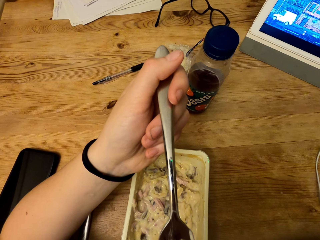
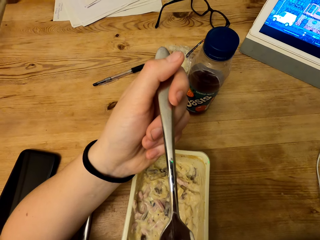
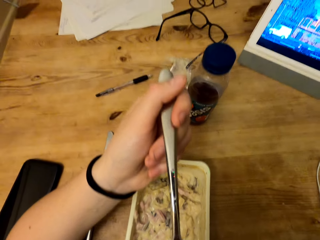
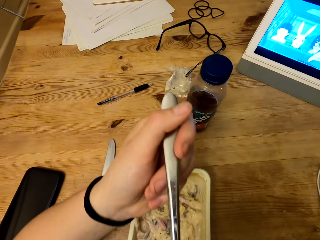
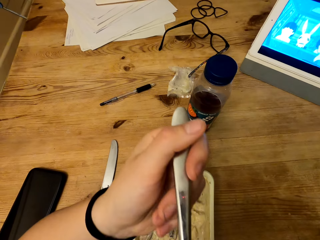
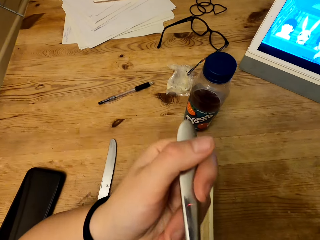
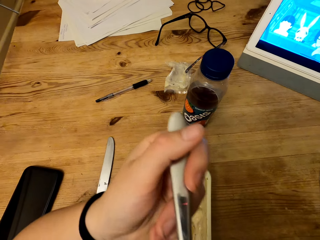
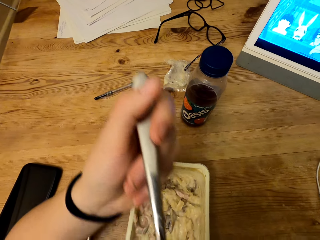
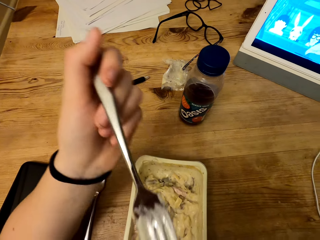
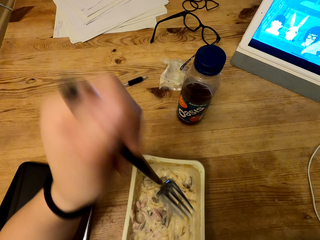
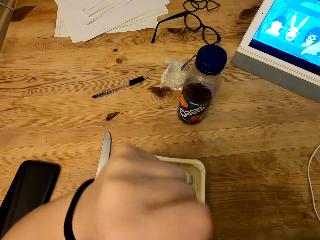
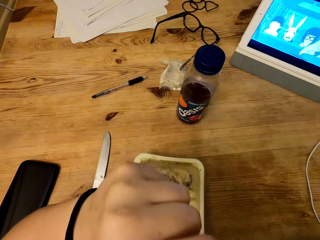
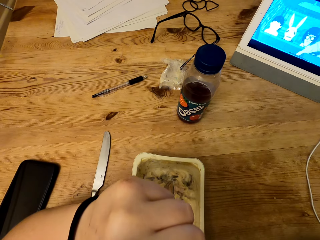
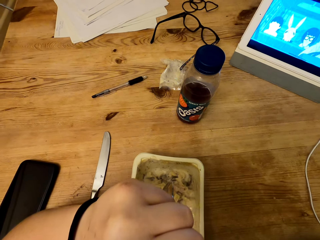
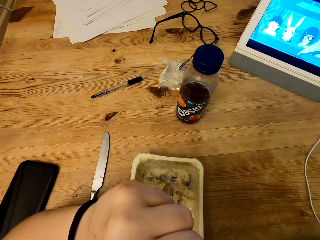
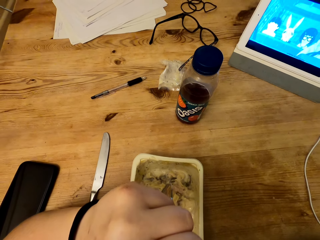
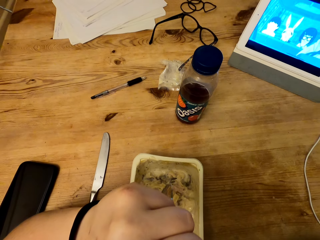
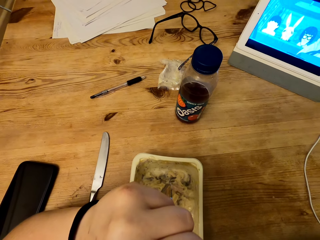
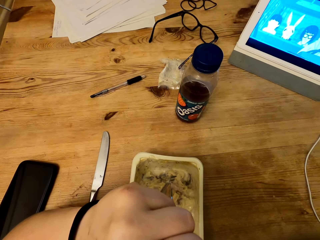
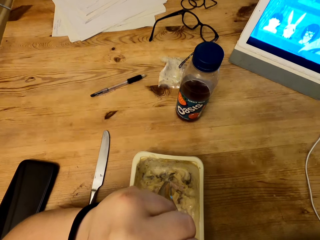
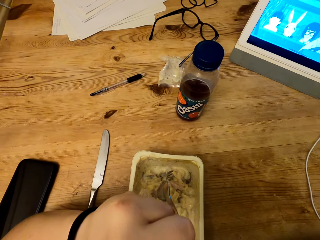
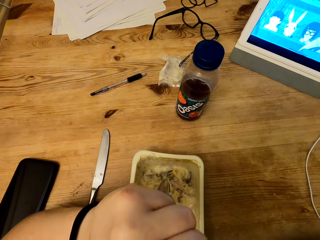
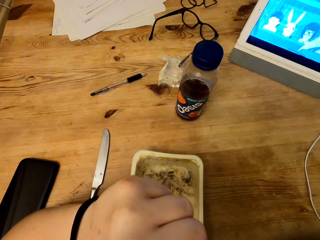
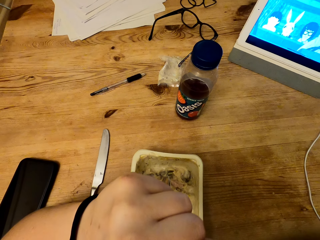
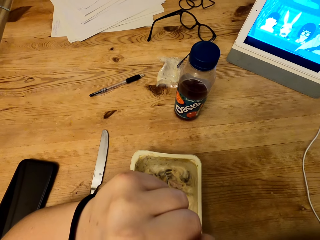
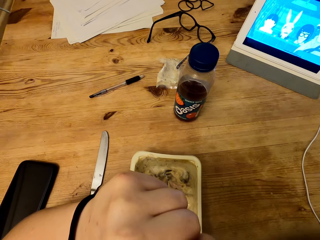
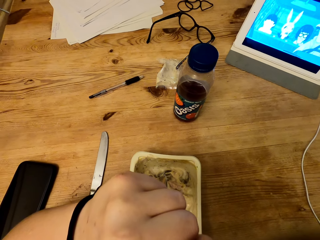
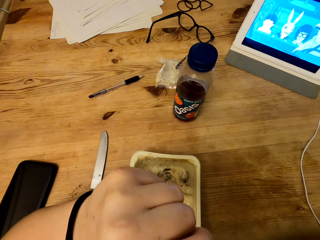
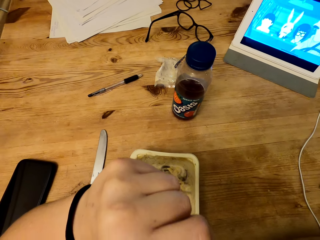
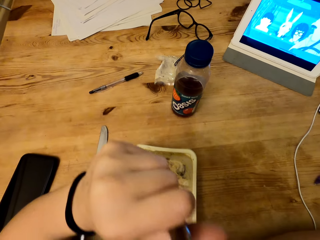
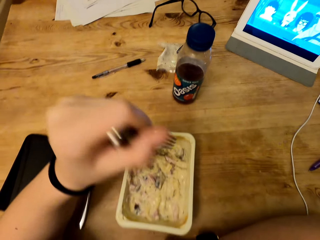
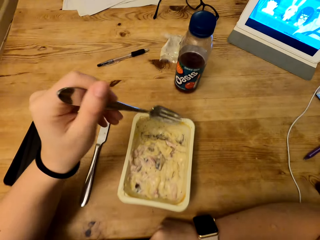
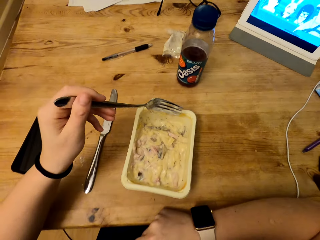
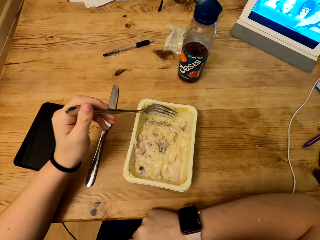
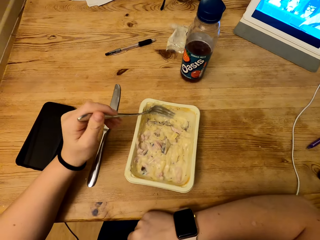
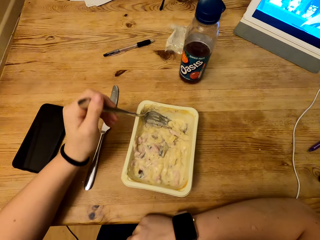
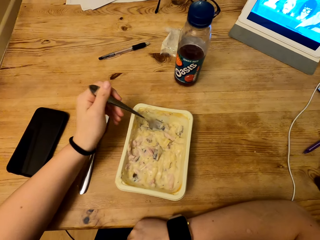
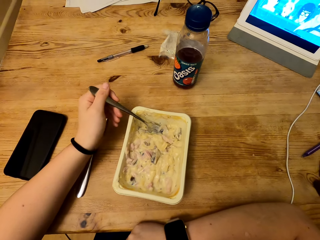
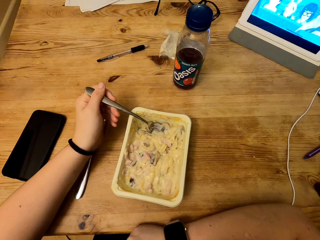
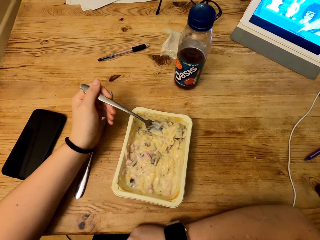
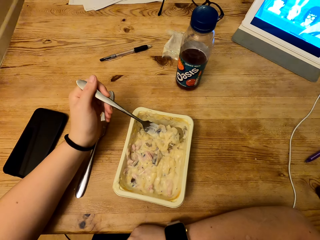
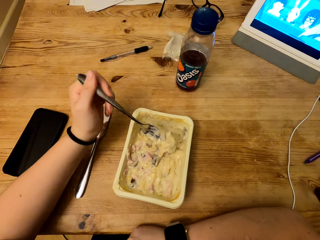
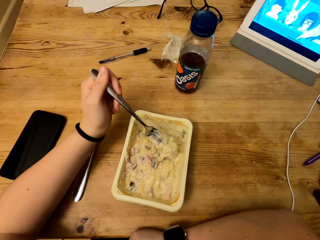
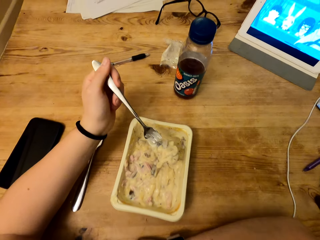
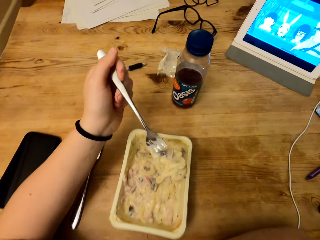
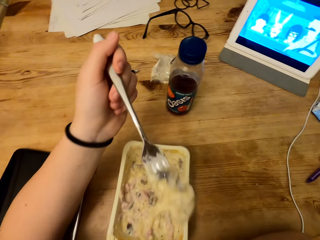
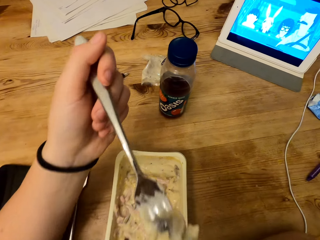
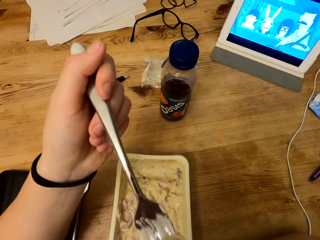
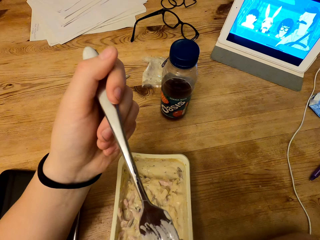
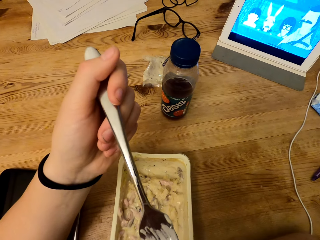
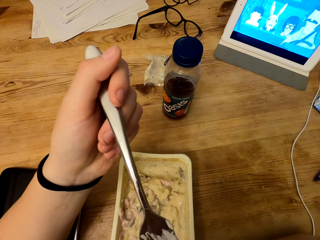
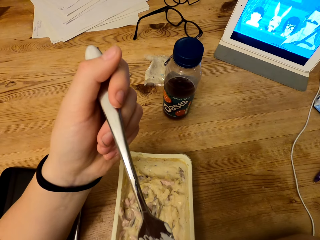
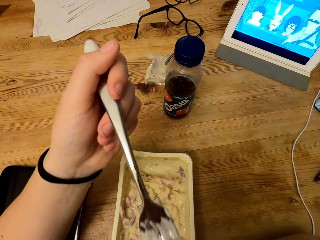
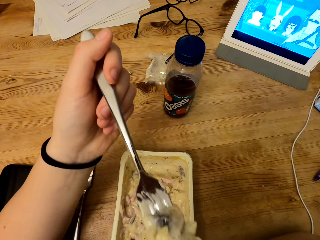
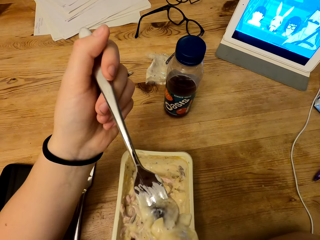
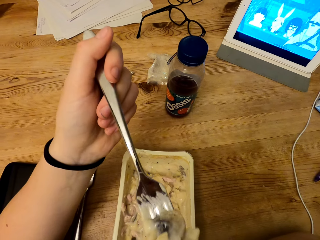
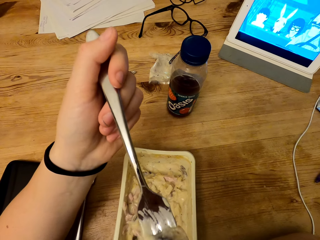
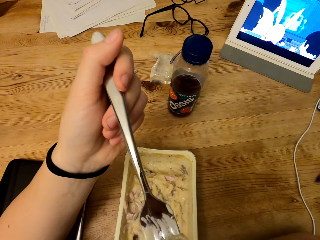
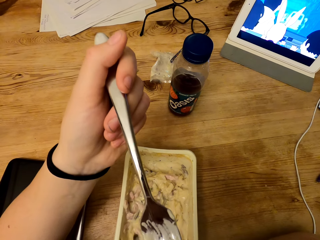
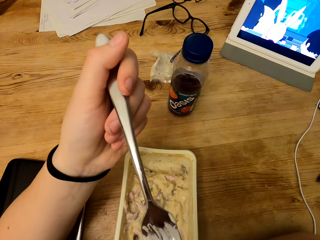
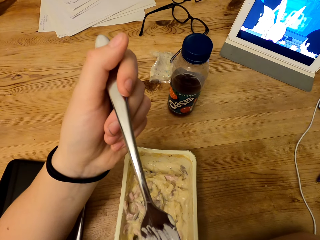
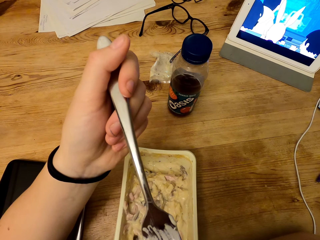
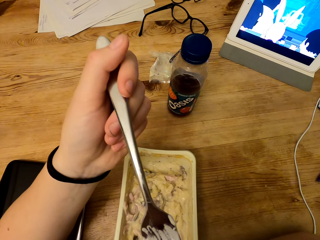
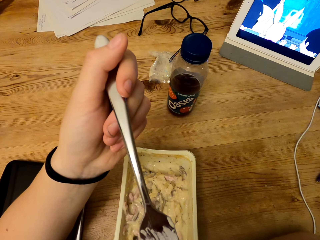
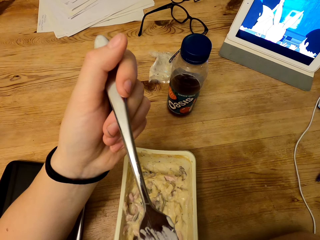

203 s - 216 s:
The camera wearer holds the fork. They drop the fork into the container. They scoop food from the container. They lift the fork. They blow the food from the fork.

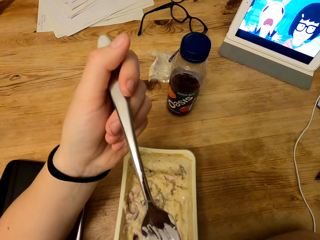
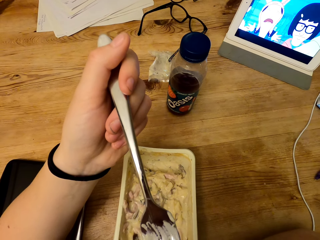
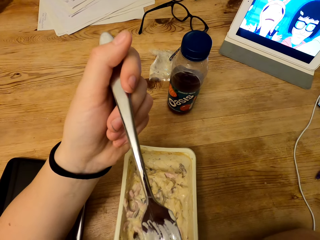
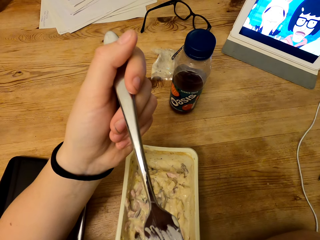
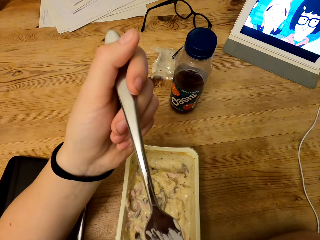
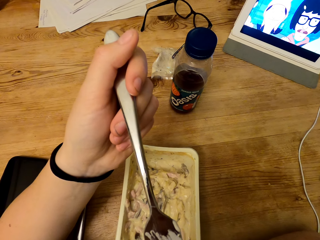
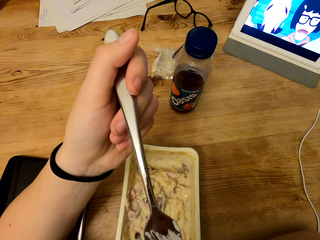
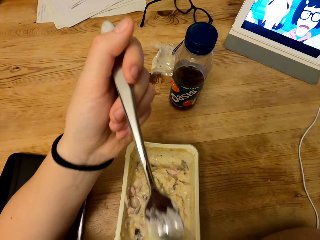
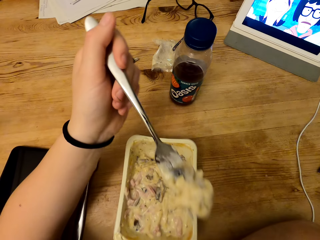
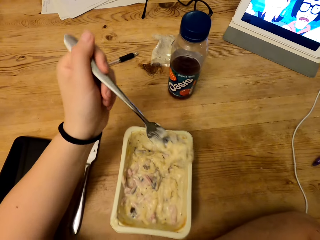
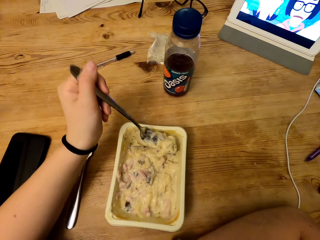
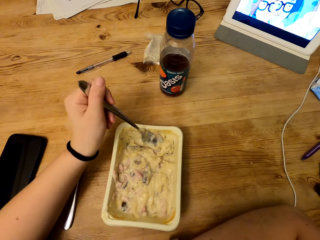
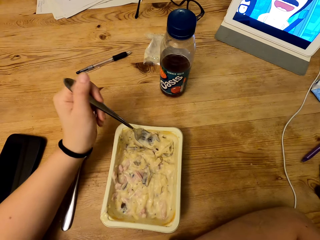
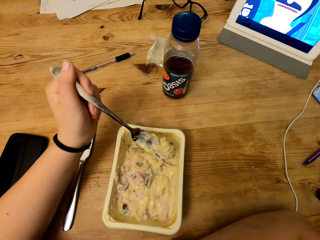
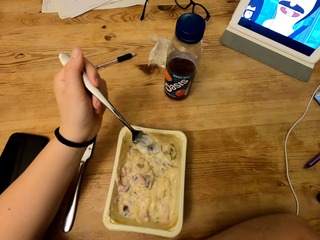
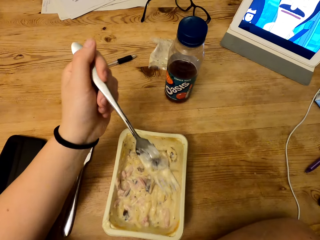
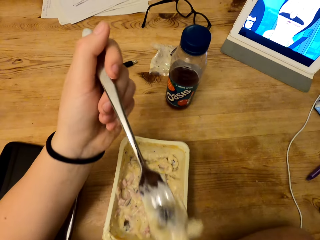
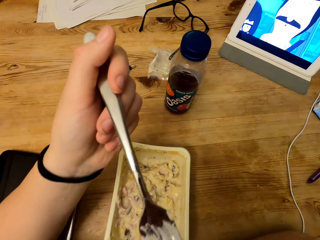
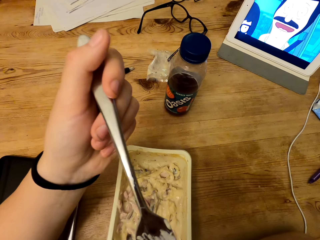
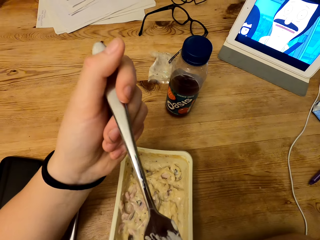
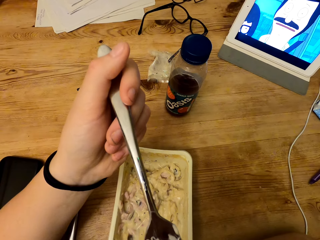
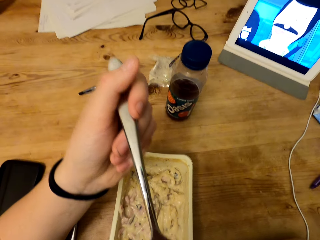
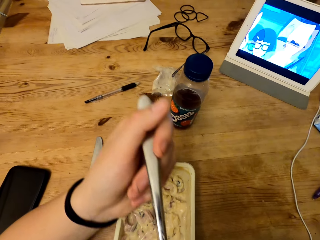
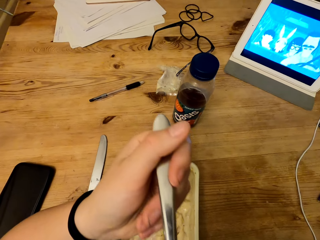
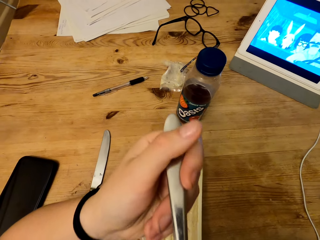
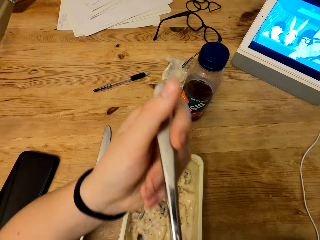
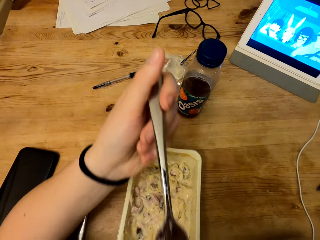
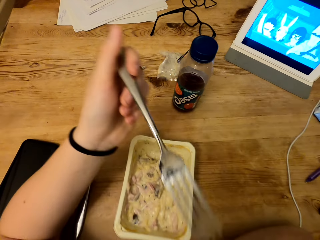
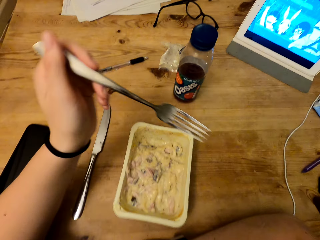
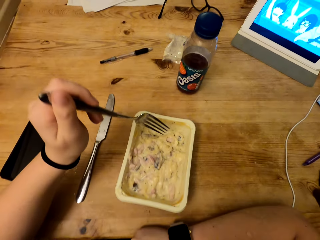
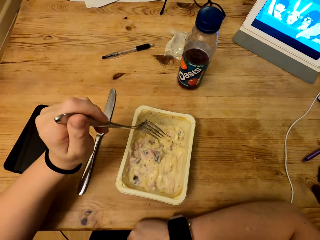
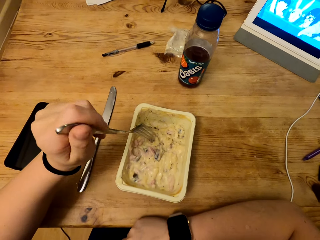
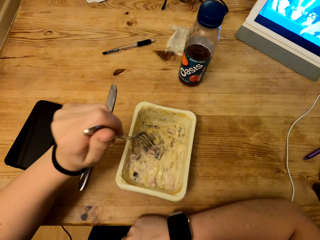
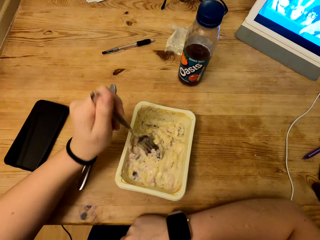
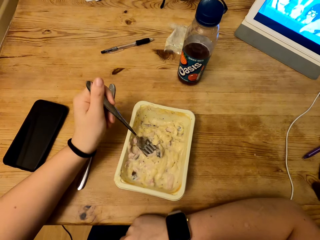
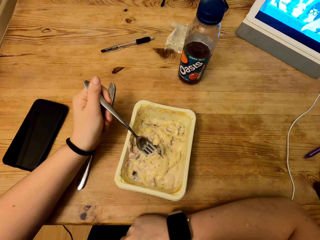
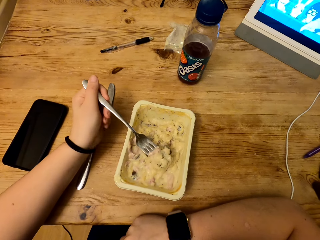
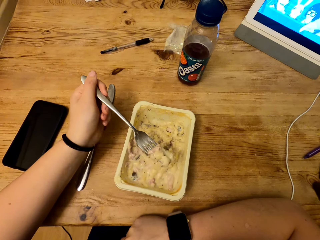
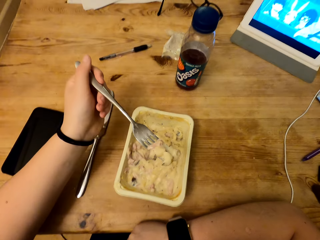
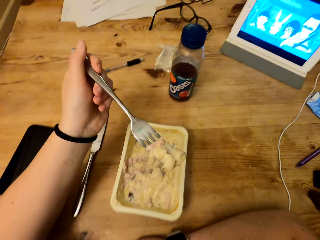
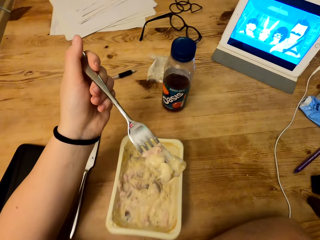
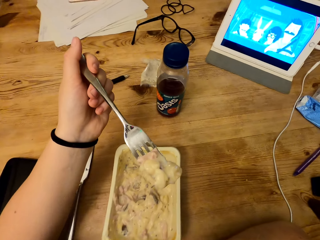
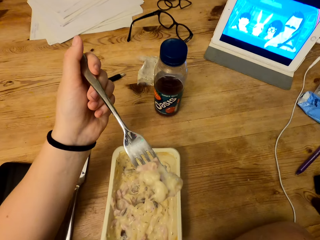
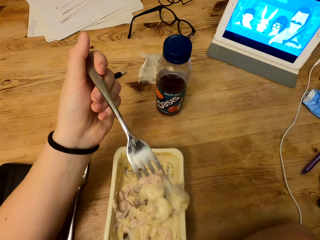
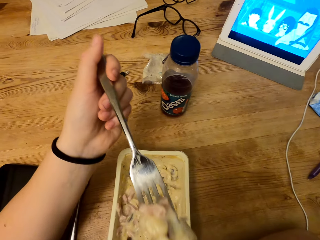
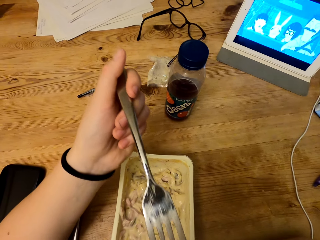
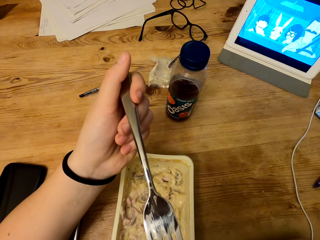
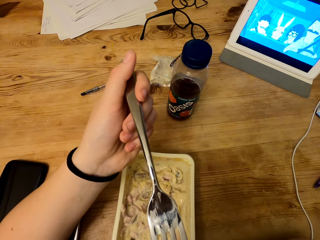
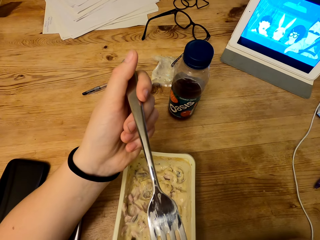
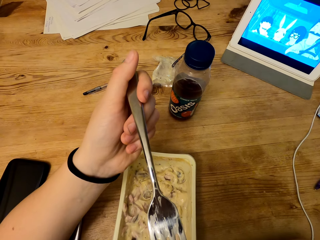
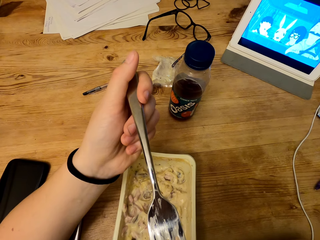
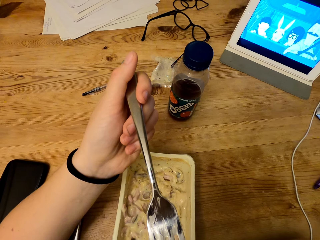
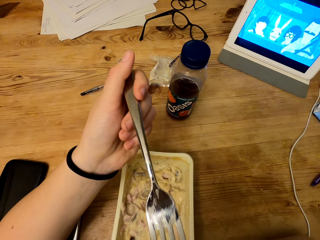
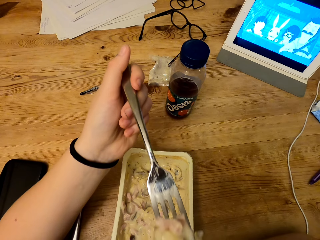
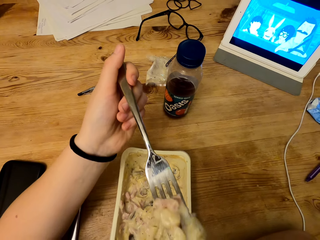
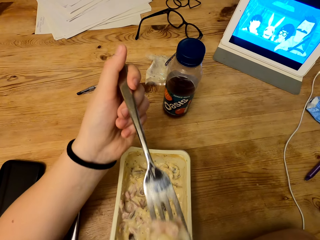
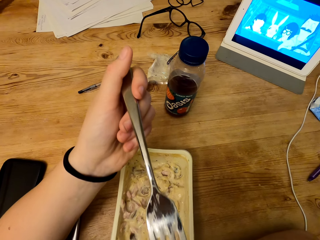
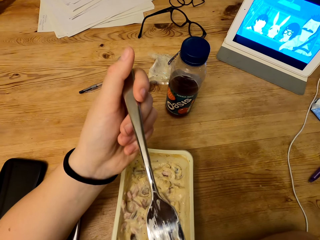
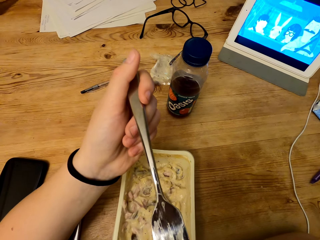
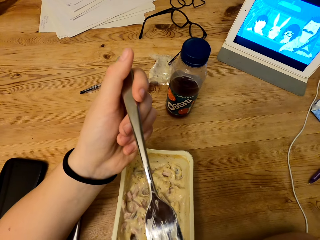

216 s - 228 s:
The camera wearer drops the fork into the container. They lift the fork. They drop the fork into the container. They scoop food from the container. They lift the fork. They blow the food from the fork.
